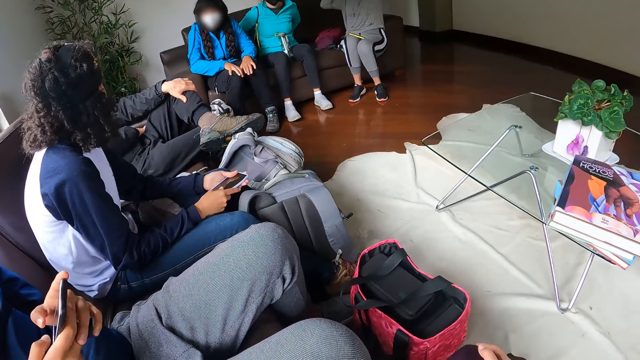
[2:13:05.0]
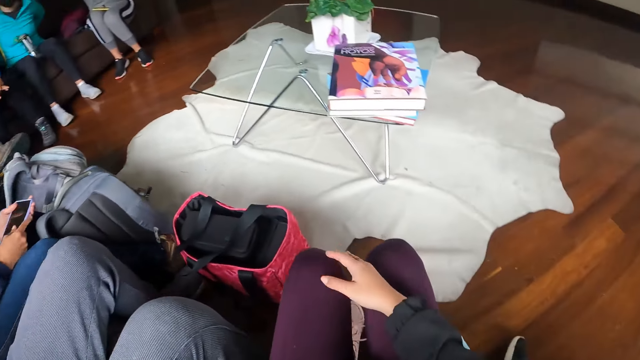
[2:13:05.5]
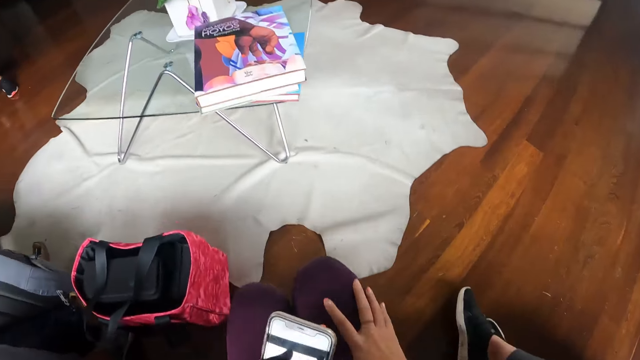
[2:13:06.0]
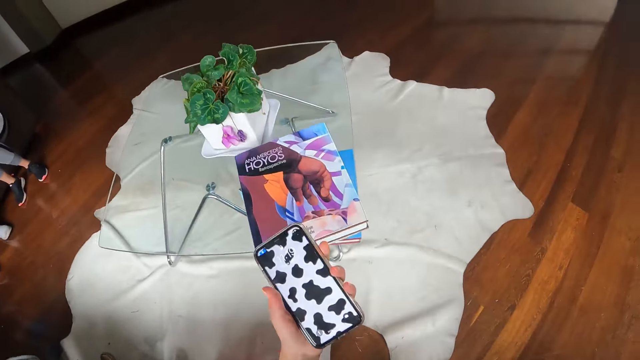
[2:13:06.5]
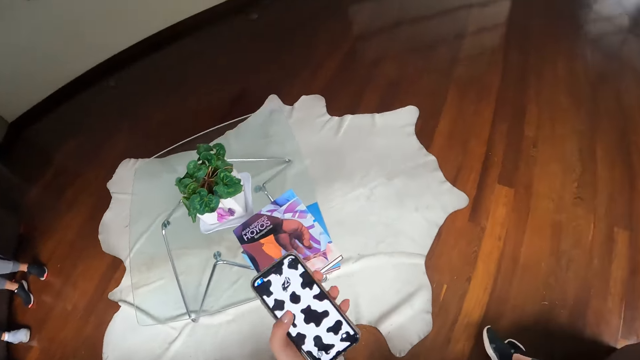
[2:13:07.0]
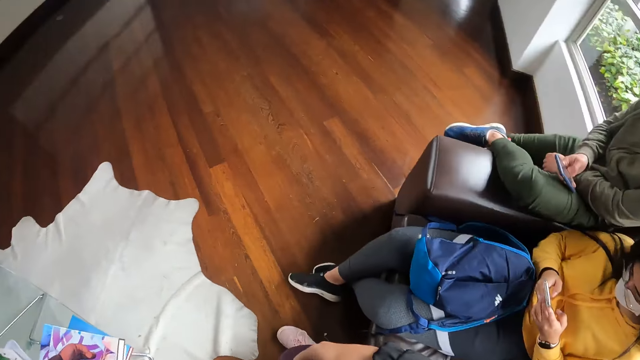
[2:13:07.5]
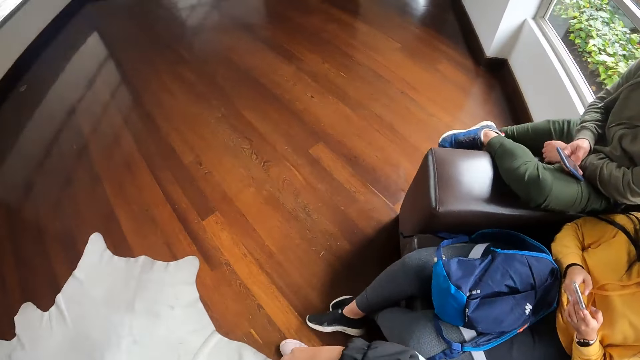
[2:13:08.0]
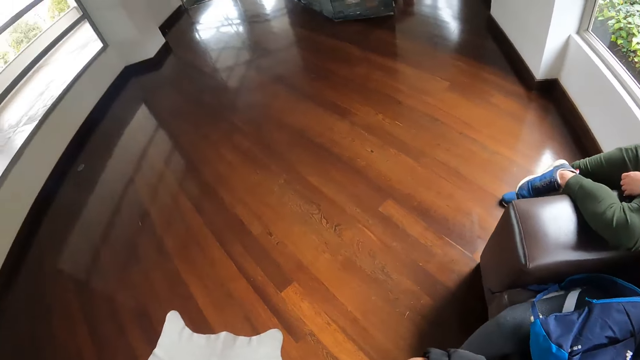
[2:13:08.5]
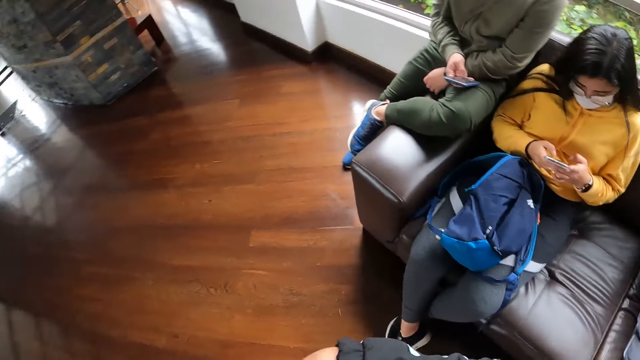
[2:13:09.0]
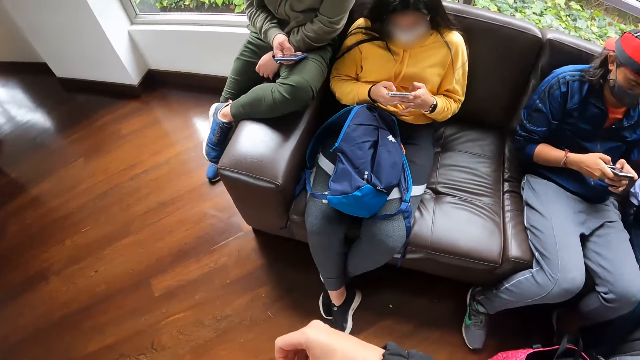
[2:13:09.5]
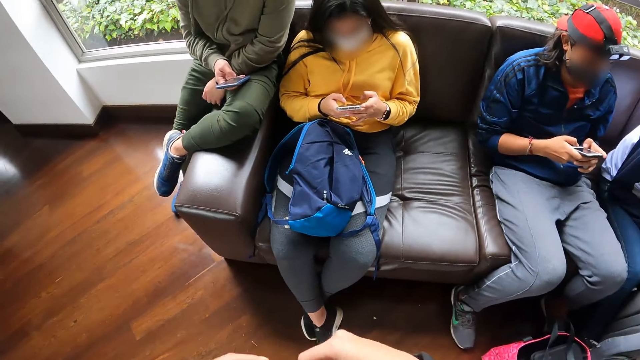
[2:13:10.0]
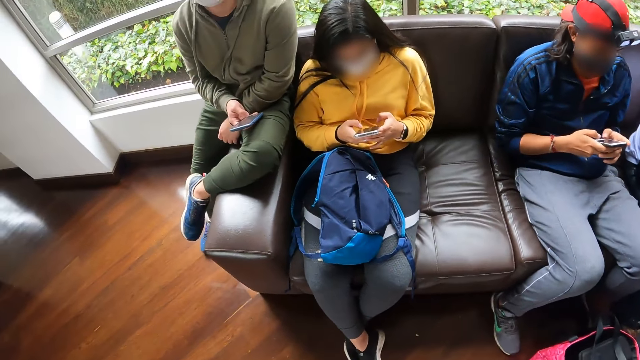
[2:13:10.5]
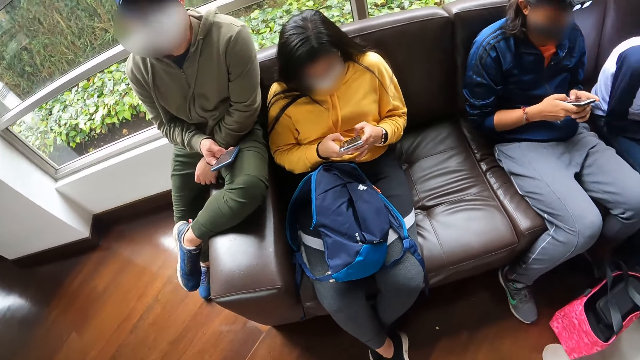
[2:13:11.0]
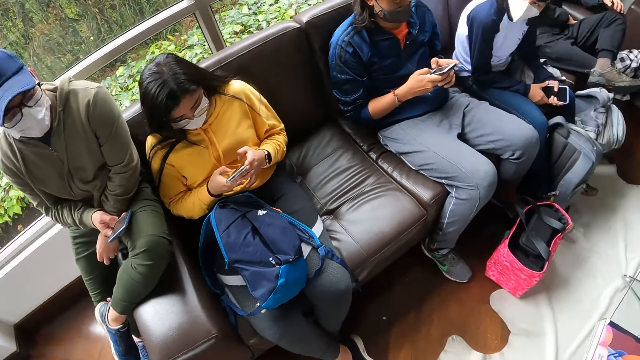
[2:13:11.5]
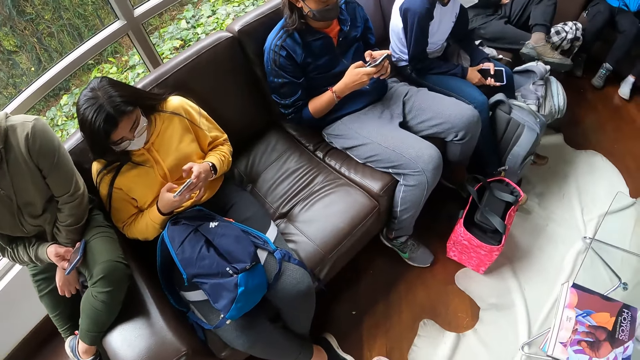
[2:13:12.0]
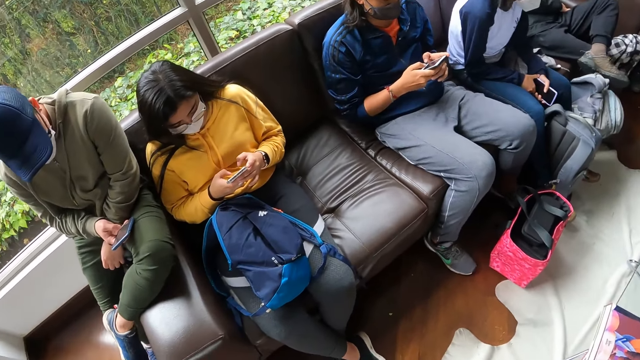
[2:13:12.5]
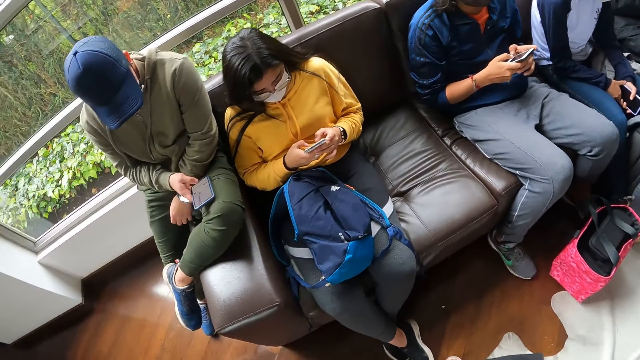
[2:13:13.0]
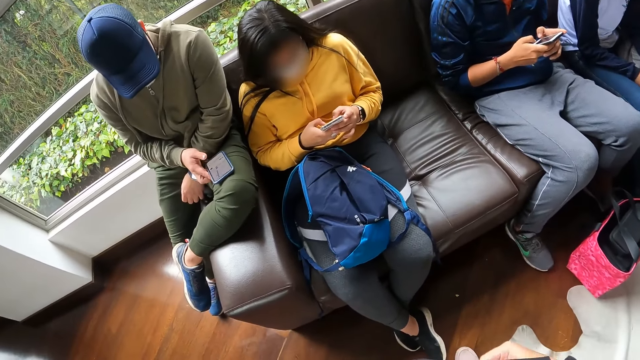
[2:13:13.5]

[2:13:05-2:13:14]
A woman crosses both hands. The camera wearer takes the phone from her thigh with her left hand. She gets up from a chair. The first woman adjusts the facemask on her face with her left hand. Another woman operates a phone in her right hand with both hands. A man operates the phone in his right hand. Another man operates the phone in his right hand with his left hand. The camera wearer turns towards the seat. She adjusts a backpack with both hands. The first man uses his phone.

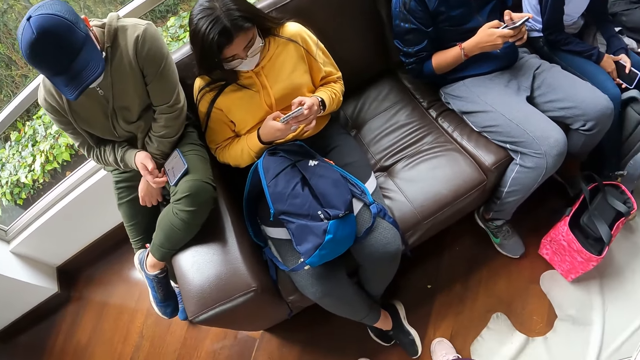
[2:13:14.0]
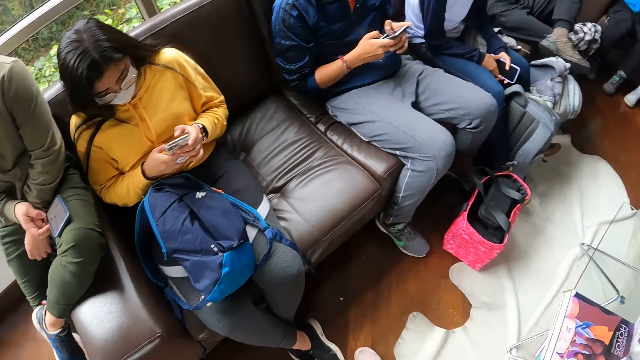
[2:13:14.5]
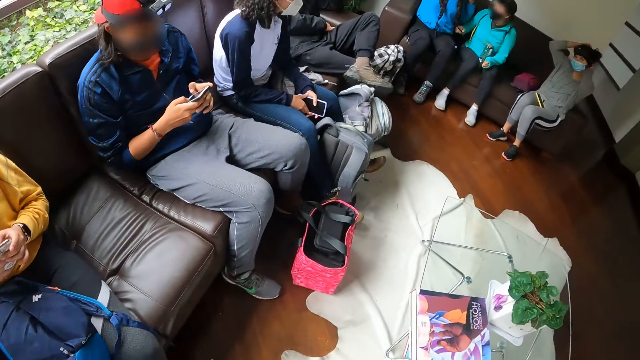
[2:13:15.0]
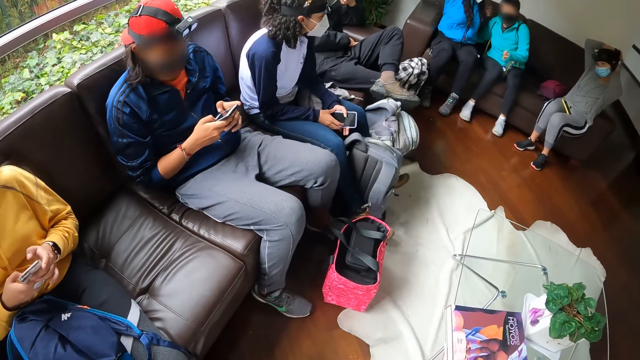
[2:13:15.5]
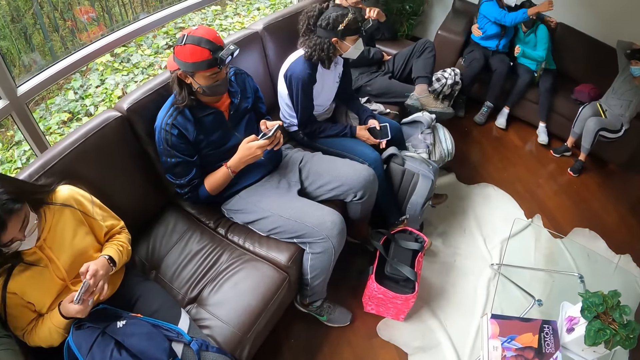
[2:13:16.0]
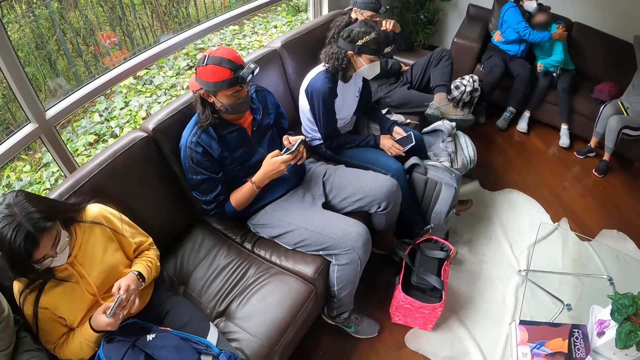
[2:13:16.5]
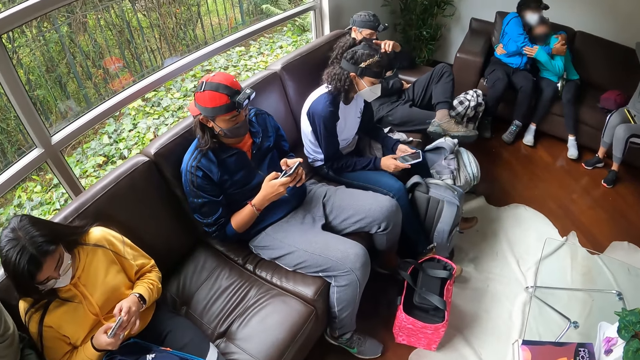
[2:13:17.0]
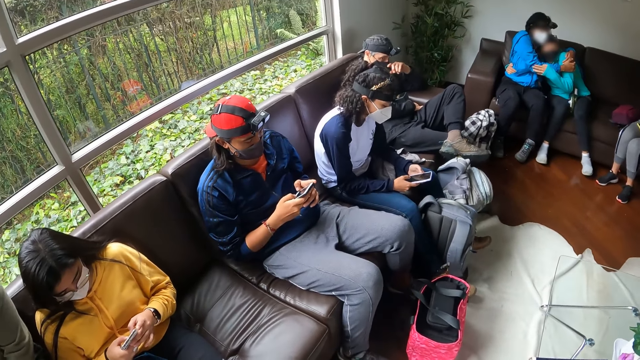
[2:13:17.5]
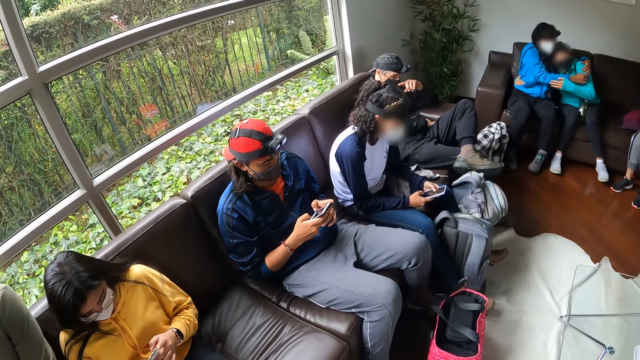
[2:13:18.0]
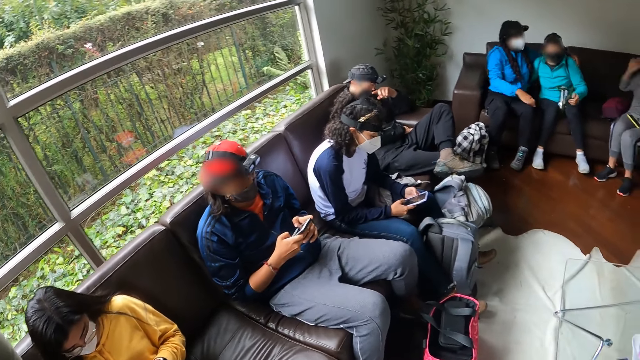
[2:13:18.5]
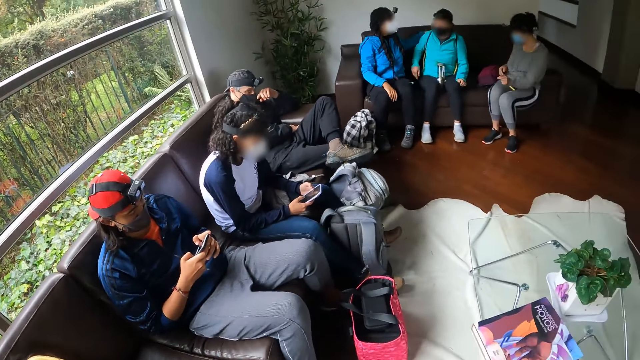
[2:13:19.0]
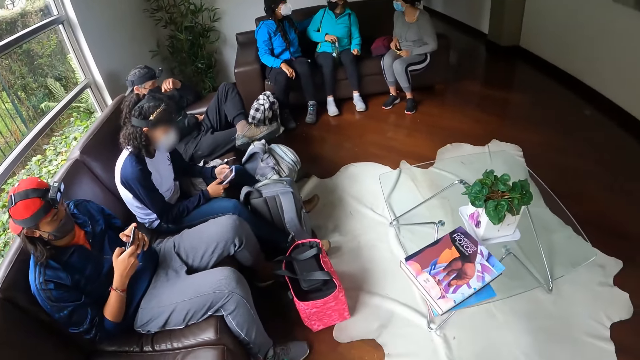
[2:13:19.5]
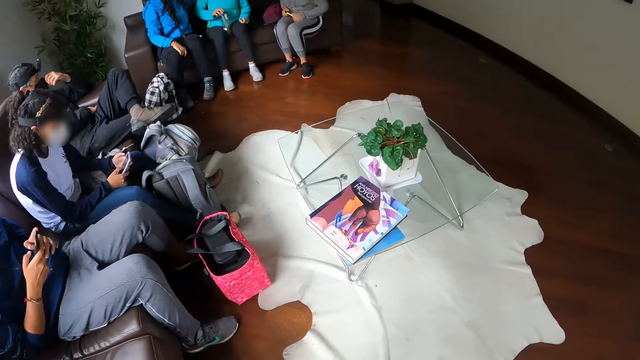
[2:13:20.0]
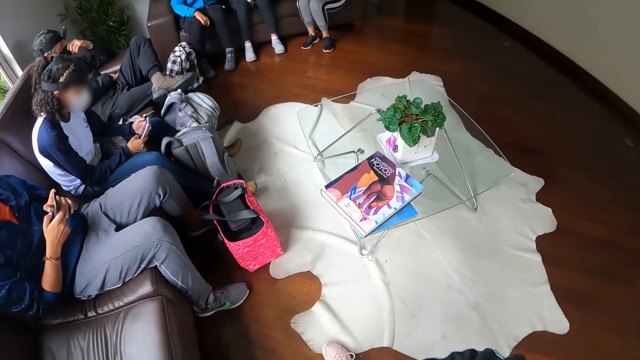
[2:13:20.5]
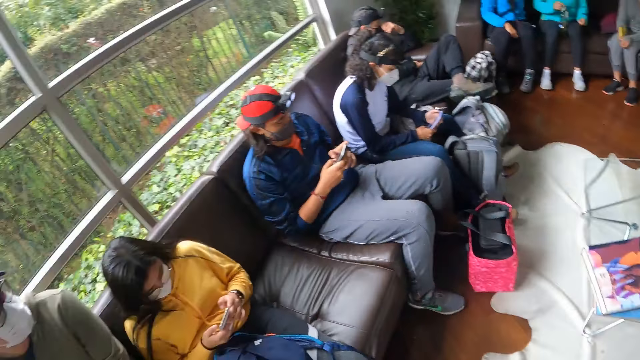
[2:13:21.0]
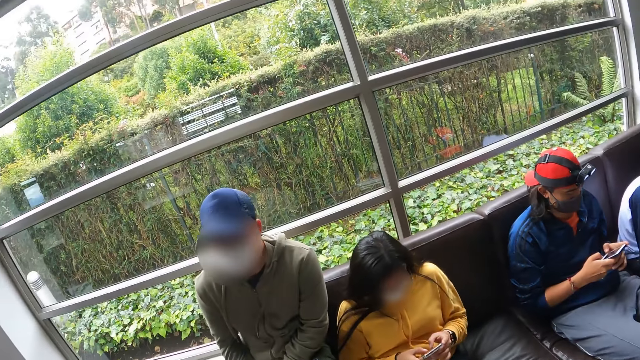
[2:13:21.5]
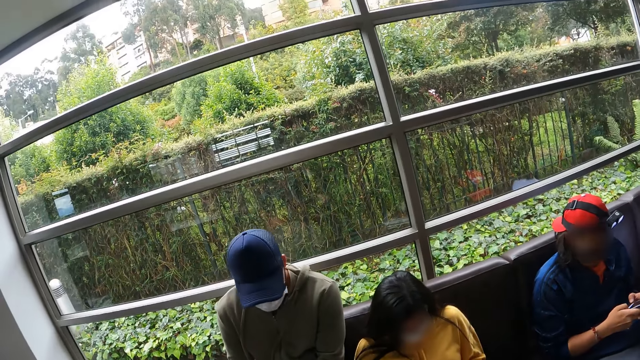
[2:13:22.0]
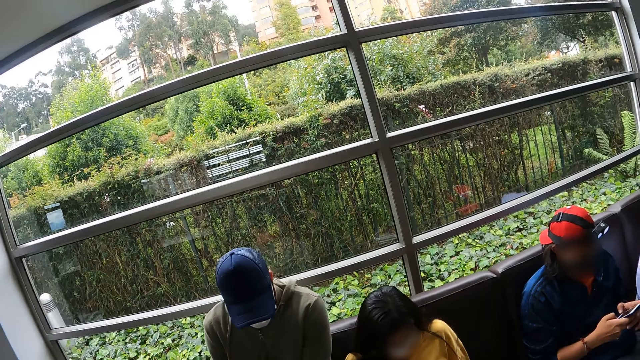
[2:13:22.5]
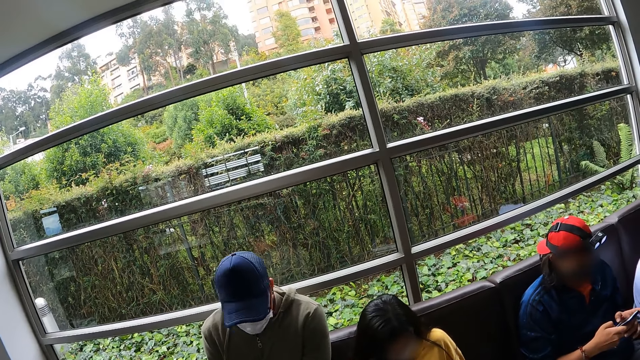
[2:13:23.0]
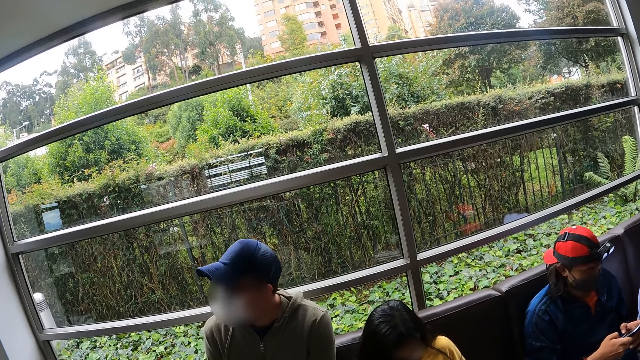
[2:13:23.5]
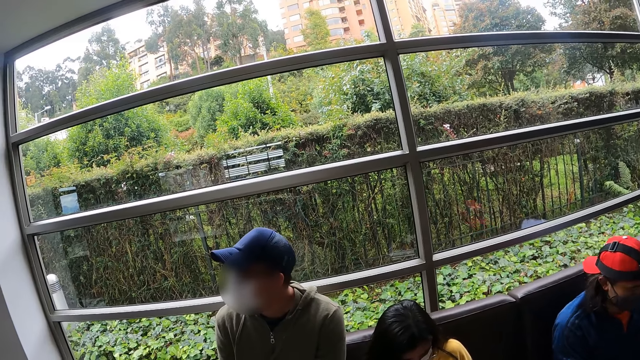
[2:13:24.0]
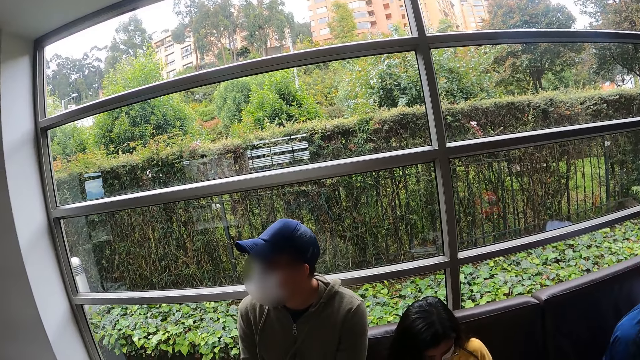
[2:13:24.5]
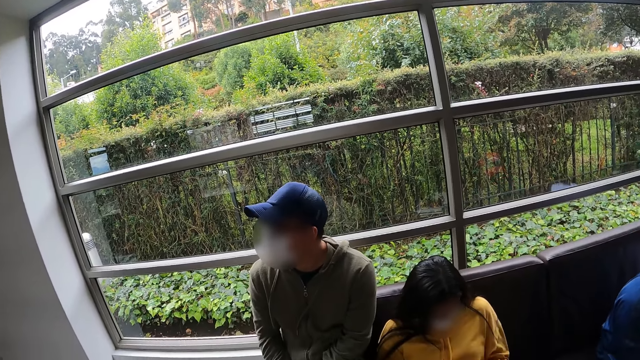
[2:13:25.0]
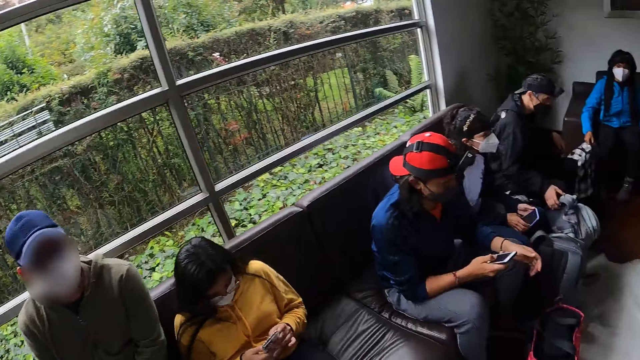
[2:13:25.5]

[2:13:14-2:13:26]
The camera wearer stands in front of a lady. A woman adjusts the camera on her head with both hands. Another woman embraces a third woman. The second woman places her right hand on the water bottle on the chair.
